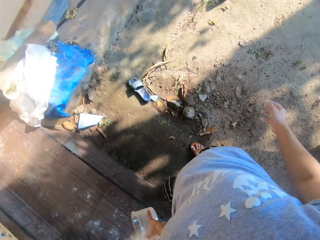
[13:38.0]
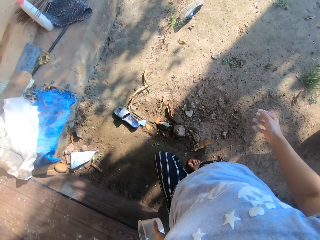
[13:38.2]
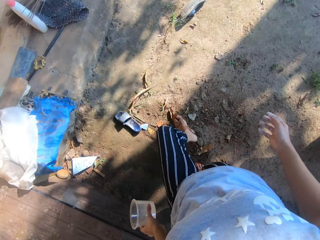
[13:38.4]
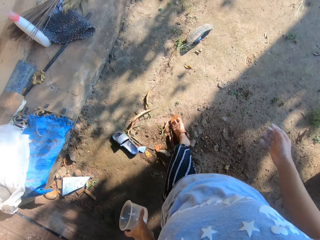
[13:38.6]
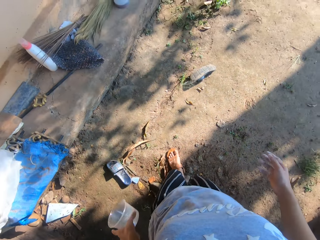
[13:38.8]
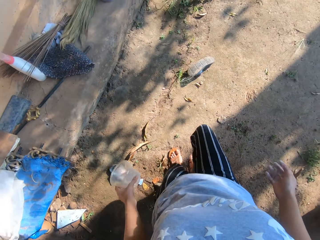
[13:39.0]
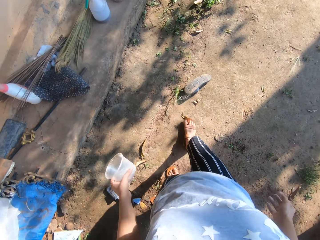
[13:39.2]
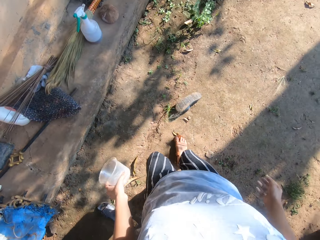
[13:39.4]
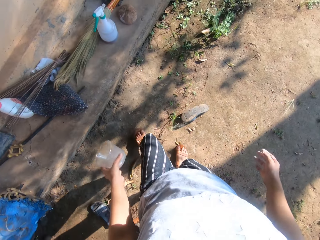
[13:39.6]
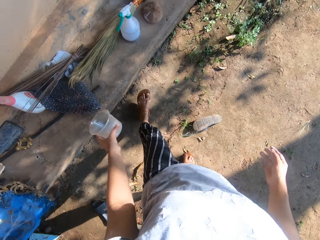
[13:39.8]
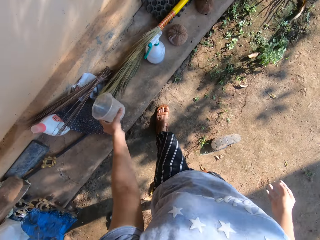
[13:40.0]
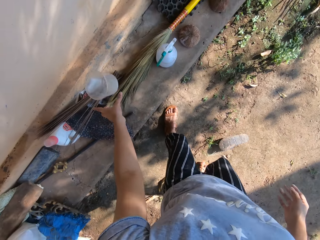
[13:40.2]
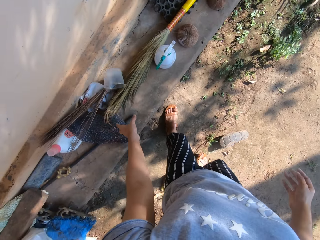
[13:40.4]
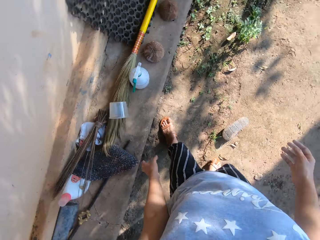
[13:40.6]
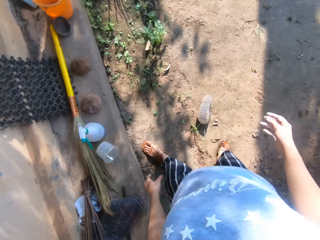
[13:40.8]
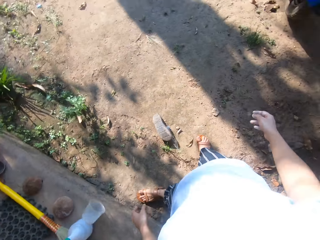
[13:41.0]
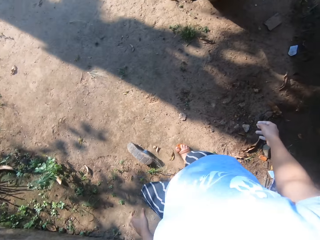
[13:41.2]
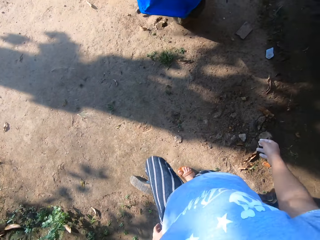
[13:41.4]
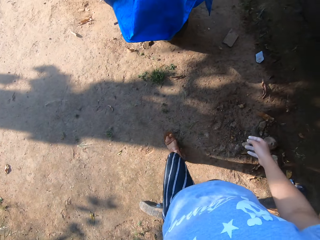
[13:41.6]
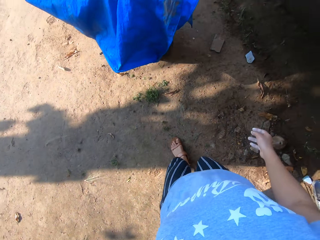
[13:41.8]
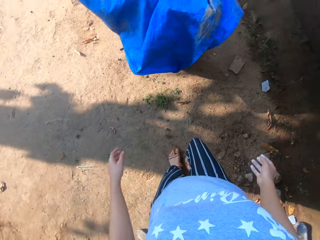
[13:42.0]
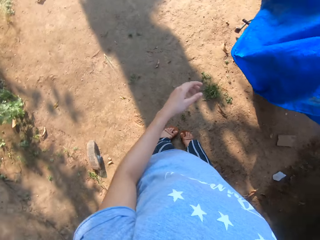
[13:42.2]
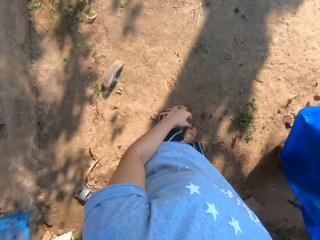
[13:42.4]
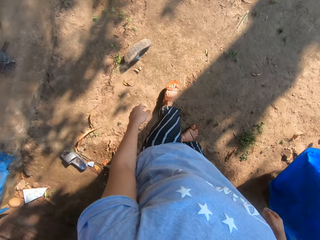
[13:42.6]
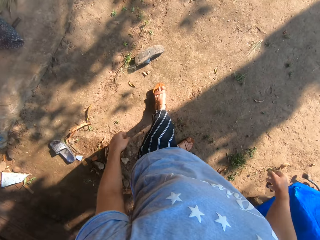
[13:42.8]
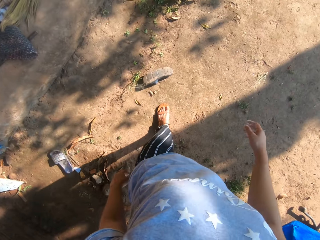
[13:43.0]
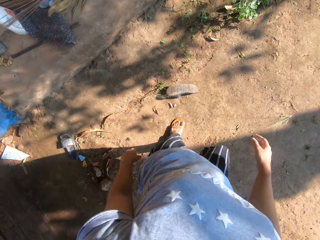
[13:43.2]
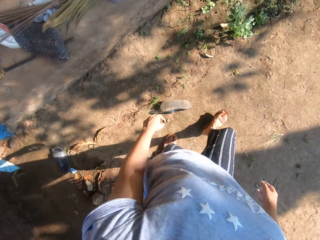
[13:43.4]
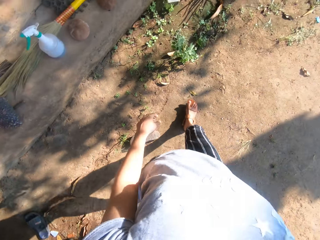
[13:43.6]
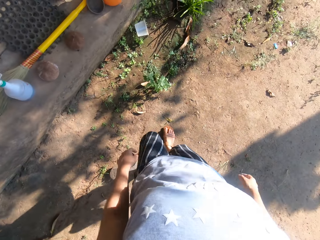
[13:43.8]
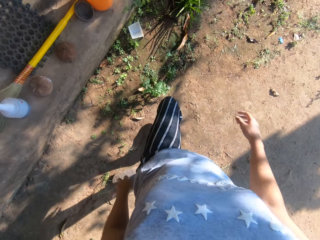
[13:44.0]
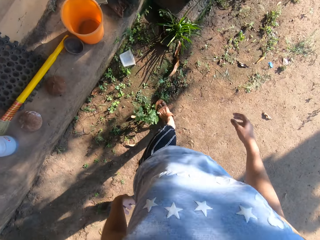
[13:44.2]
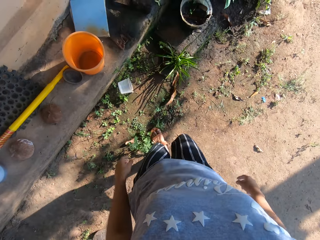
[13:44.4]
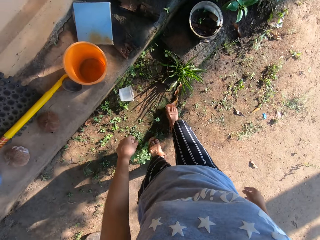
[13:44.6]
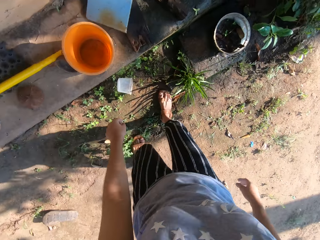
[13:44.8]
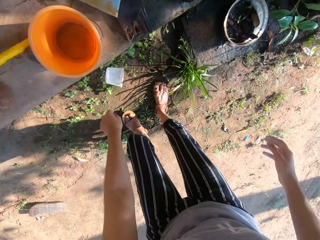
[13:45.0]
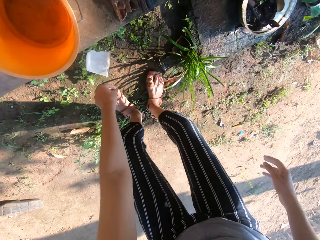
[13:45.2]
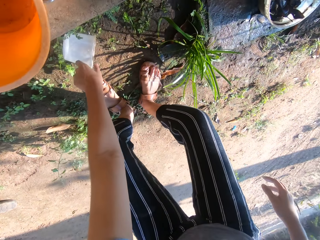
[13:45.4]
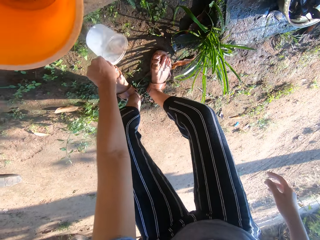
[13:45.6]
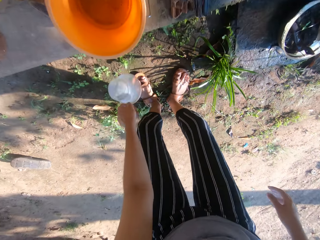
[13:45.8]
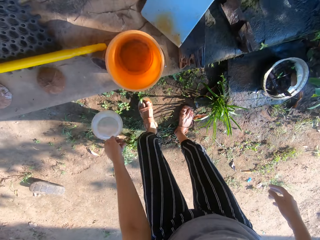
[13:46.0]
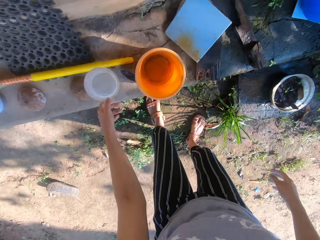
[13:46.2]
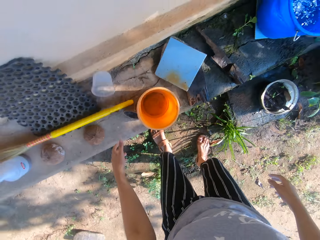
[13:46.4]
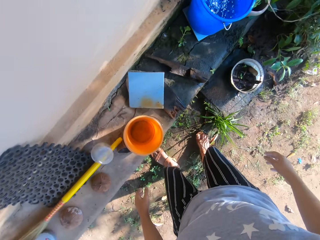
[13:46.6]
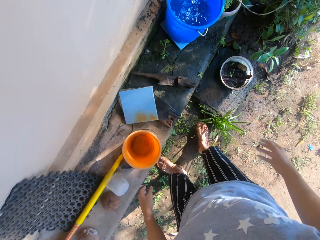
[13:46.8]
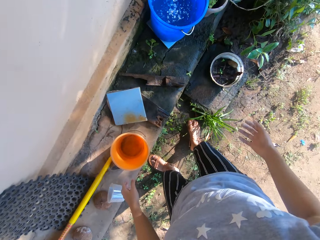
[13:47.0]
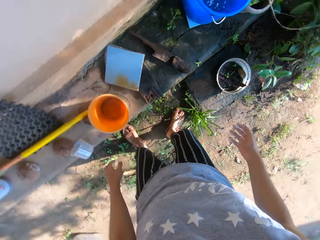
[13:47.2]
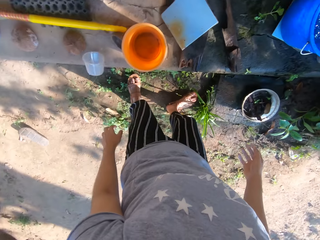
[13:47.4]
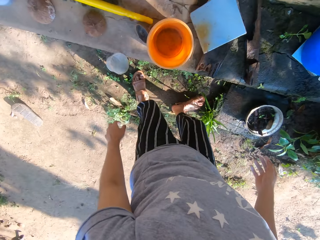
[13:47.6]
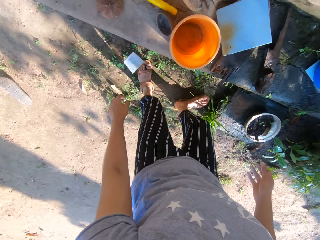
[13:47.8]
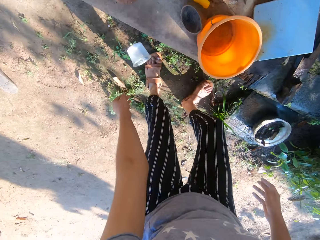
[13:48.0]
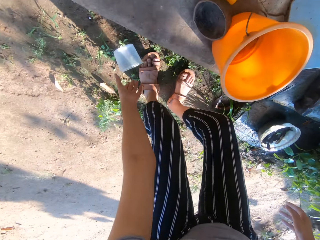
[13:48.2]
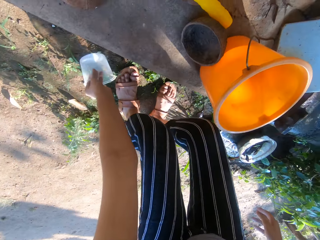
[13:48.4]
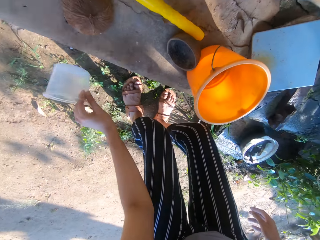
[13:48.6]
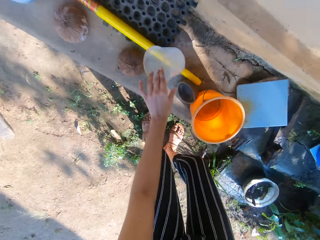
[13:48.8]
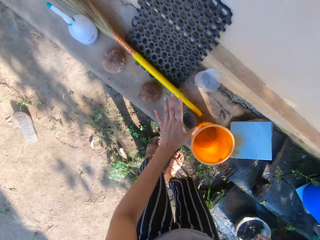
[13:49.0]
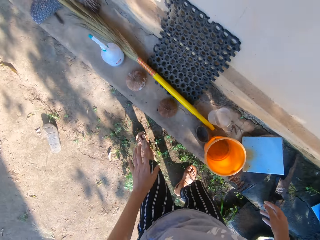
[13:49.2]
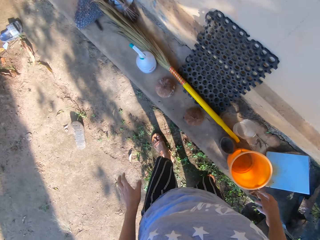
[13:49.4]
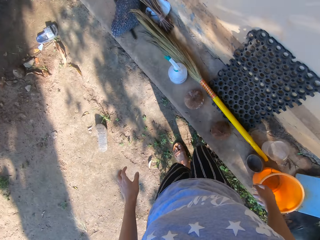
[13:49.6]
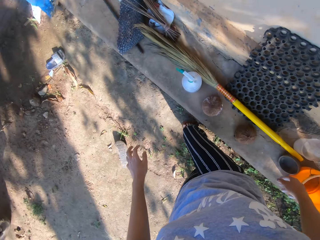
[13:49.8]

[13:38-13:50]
The camera wearer drops the cup on the pavement with her left hand. She places the container on the veranda. She walks towards the container. She picks up the empty plastic cup from the ground with her left hand. She drops the empty cup in her left hand on the pavement. She picks up the empty cup from the ground with her left hand. She drops the empty cup in her left hand on the pavement.

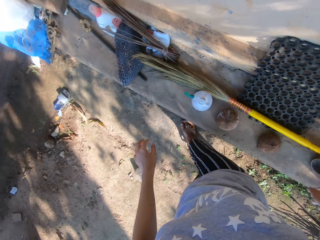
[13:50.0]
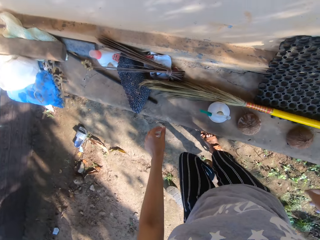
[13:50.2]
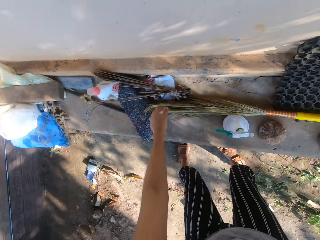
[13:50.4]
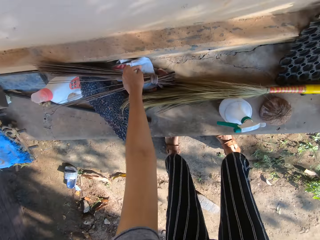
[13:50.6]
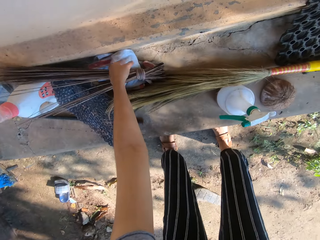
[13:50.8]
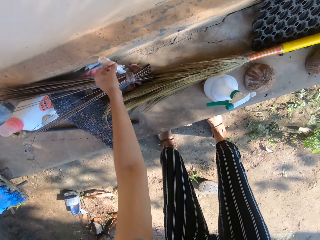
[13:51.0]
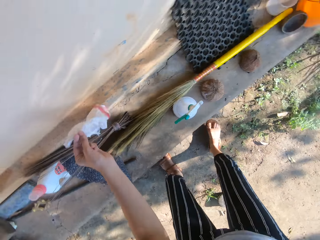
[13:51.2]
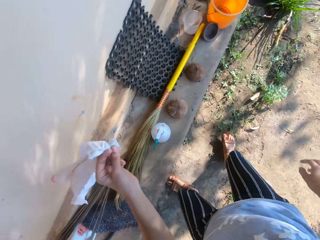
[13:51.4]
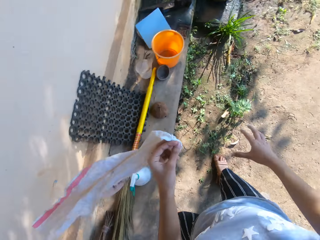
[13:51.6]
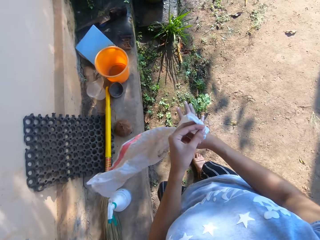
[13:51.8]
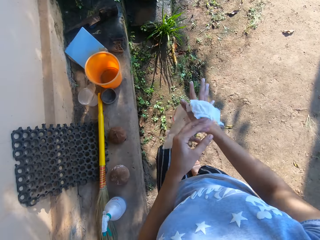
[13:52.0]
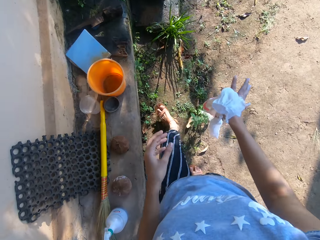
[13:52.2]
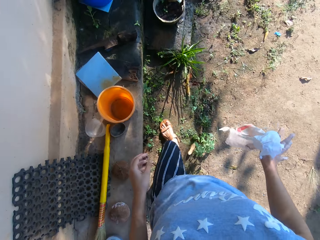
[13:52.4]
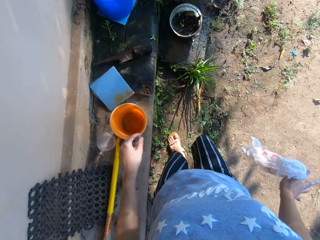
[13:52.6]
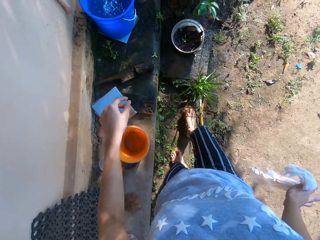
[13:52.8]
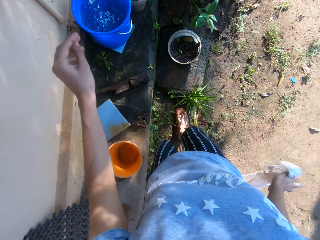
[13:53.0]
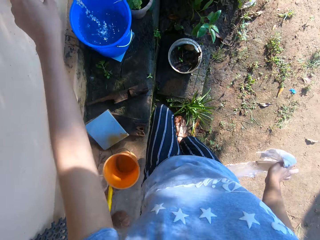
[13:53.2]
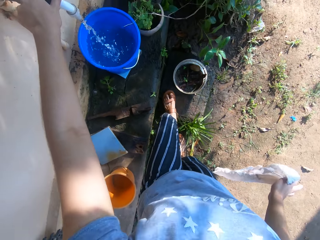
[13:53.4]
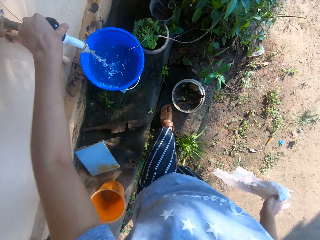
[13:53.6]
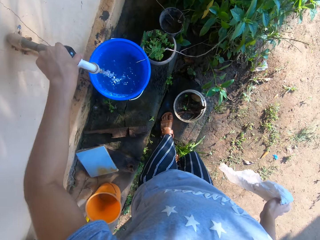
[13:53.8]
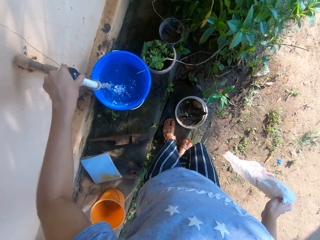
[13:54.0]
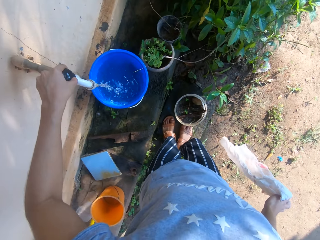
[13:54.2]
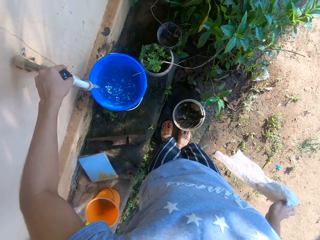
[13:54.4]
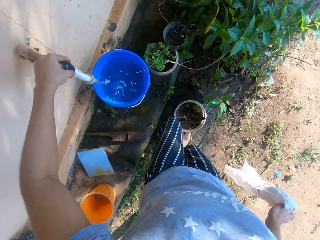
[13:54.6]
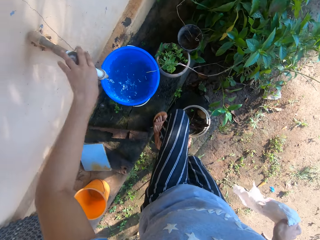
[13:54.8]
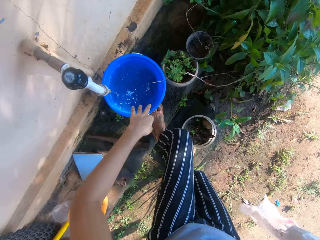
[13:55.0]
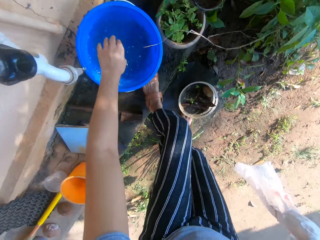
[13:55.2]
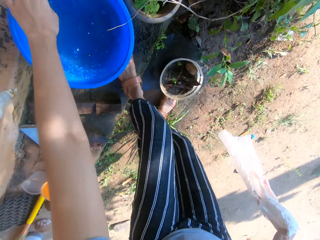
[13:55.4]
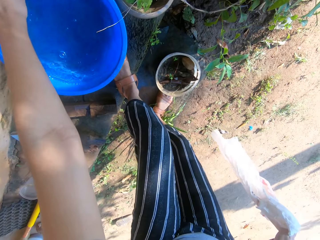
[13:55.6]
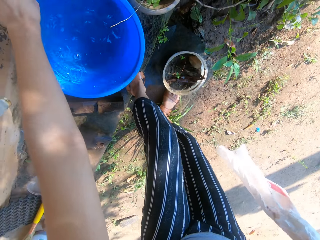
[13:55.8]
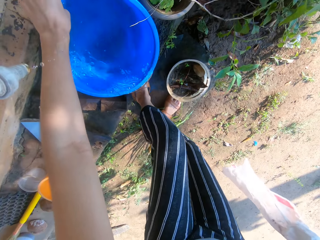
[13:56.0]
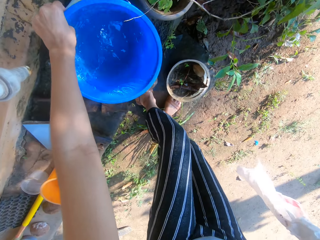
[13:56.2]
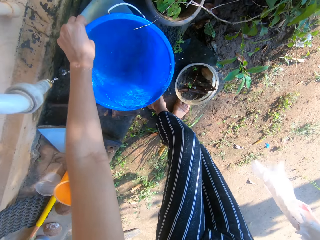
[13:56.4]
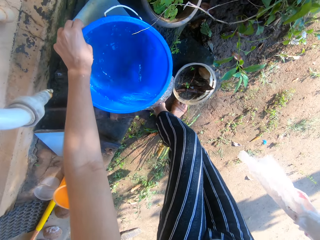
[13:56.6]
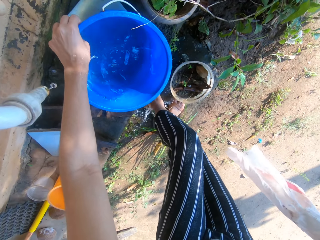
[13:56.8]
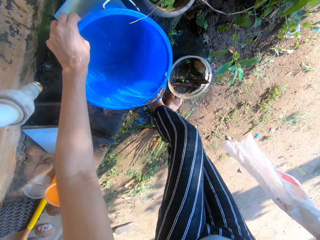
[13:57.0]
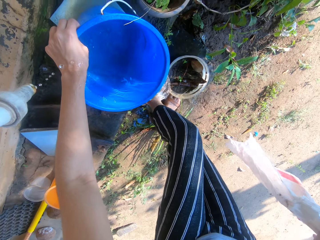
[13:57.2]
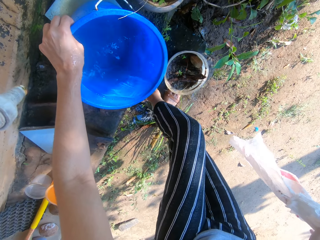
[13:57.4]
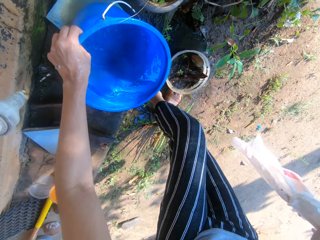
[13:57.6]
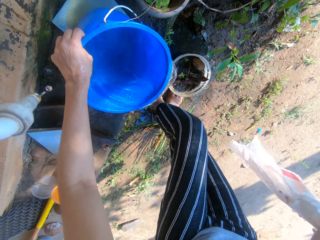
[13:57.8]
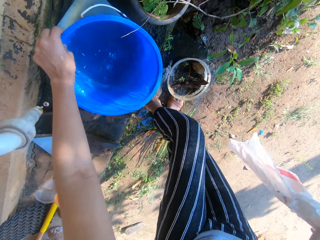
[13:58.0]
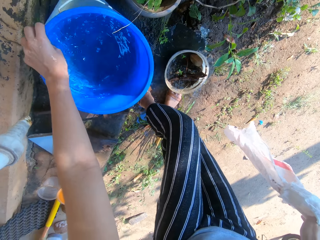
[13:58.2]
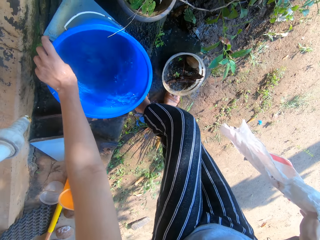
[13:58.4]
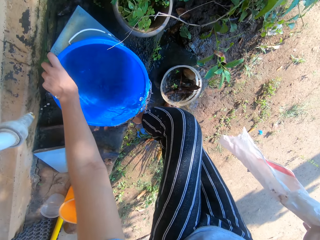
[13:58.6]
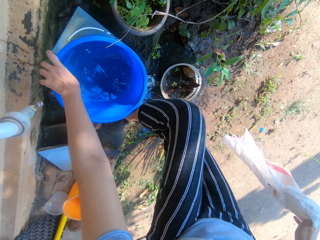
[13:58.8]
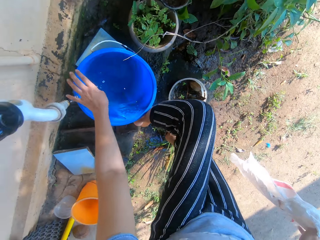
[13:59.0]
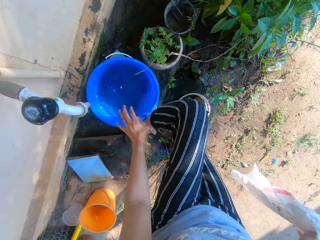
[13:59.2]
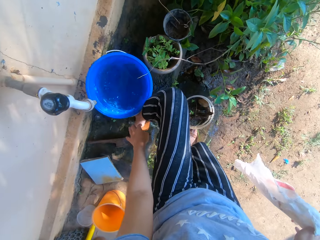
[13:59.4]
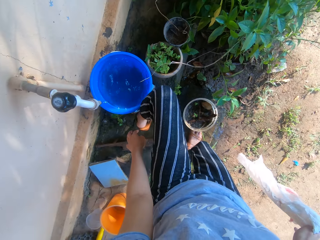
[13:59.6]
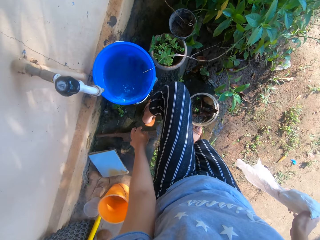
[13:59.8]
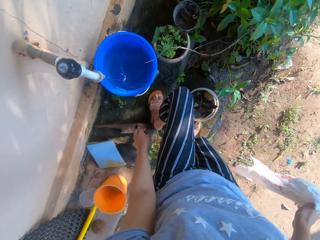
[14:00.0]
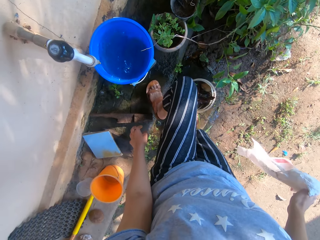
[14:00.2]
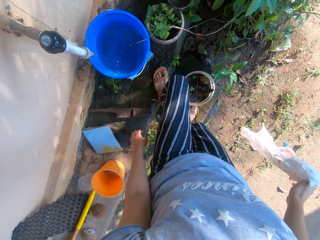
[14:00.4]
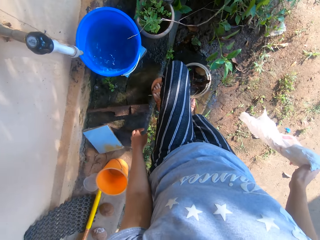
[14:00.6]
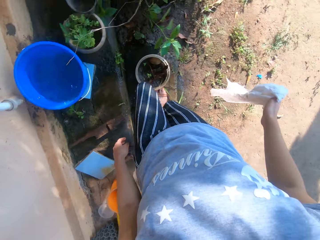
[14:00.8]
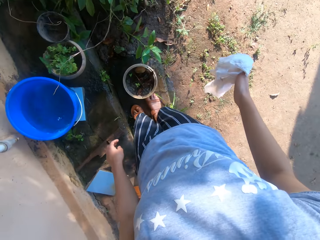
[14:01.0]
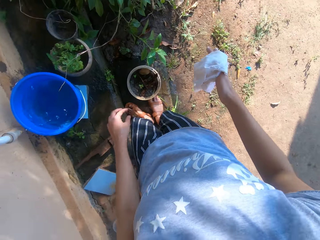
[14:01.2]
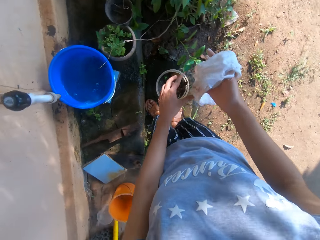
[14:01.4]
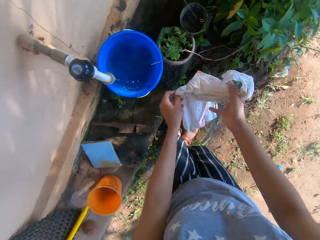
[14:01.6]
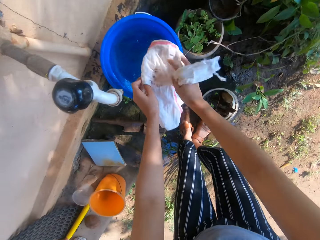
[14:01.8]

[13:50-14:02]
The camera wearer moves around. She picks up a rag from the pavement with her left hand. She passes the rag from her left hand to her right hand. She moves around. She turns off a running tap with her left hand. She places her left foot on the pavement. She tilts a bucket of water on the pavement with her left hand, and pours water from the tilted bucket in her left hand on her left foot. She repositions the bucket of water on the pavement with her left leg.
